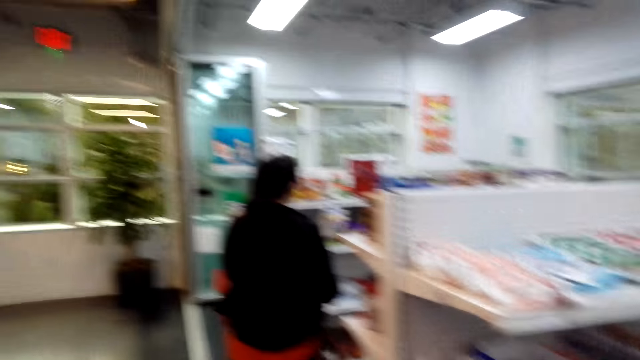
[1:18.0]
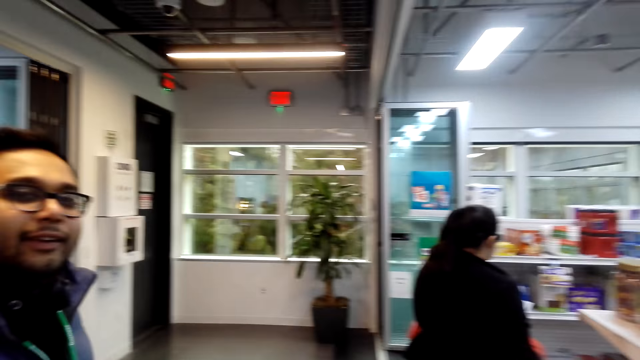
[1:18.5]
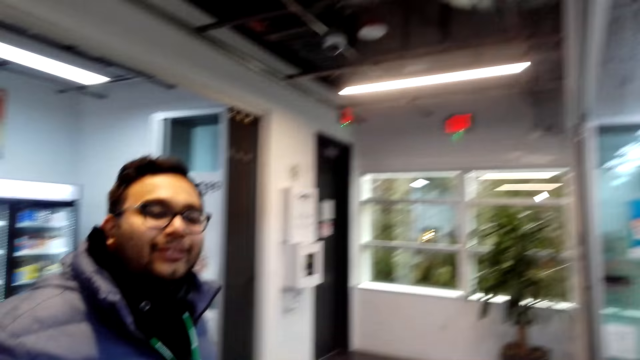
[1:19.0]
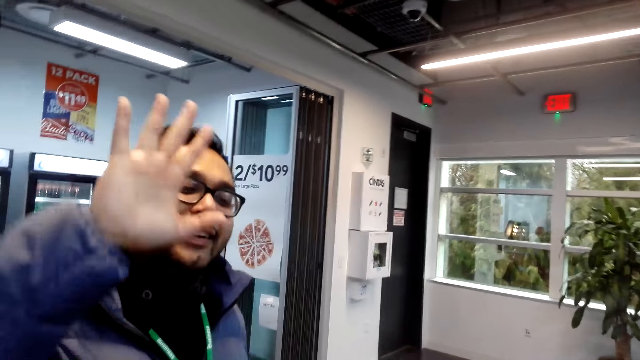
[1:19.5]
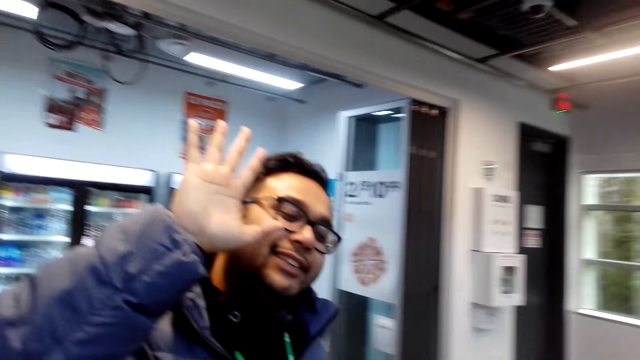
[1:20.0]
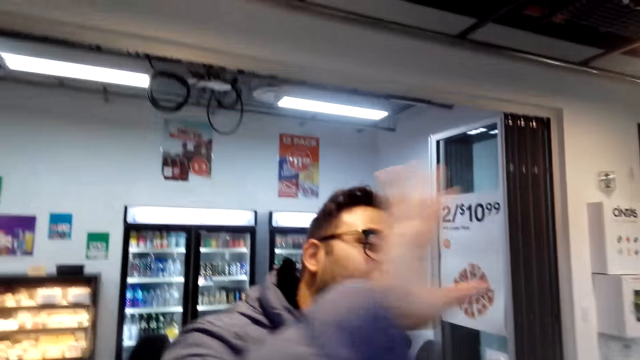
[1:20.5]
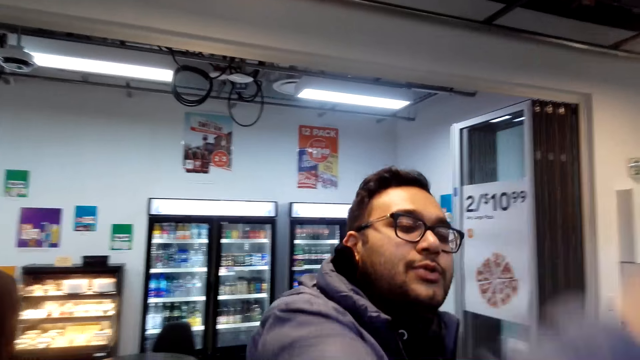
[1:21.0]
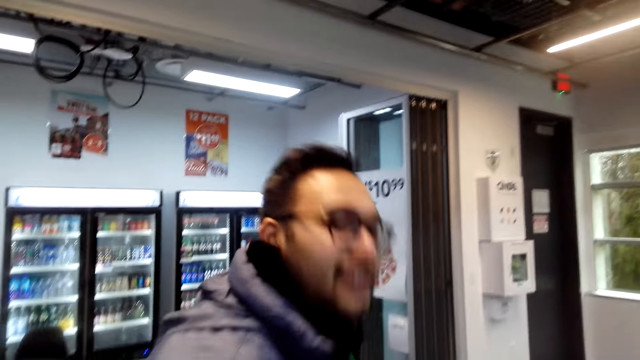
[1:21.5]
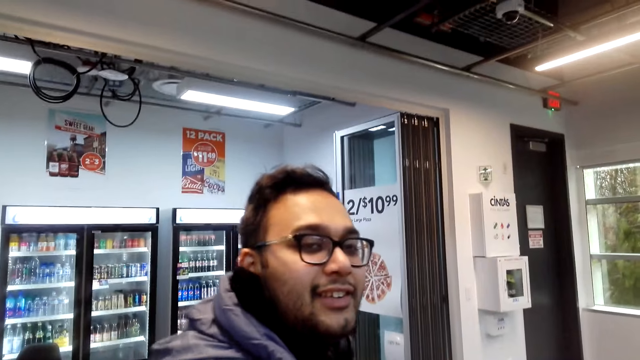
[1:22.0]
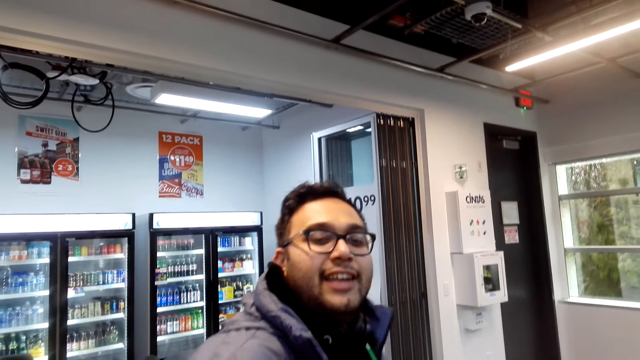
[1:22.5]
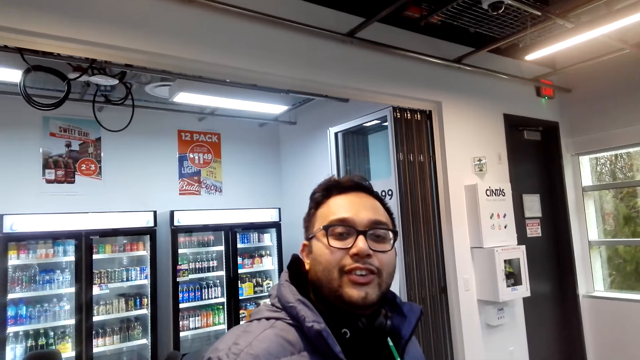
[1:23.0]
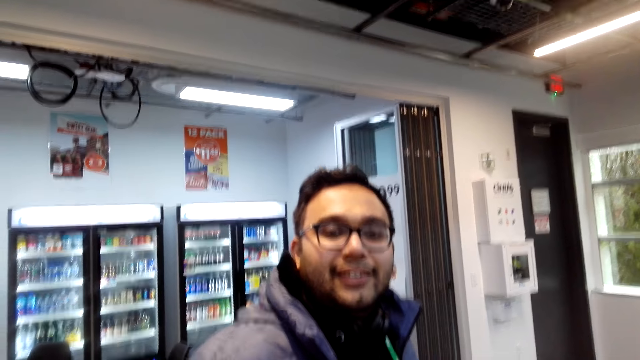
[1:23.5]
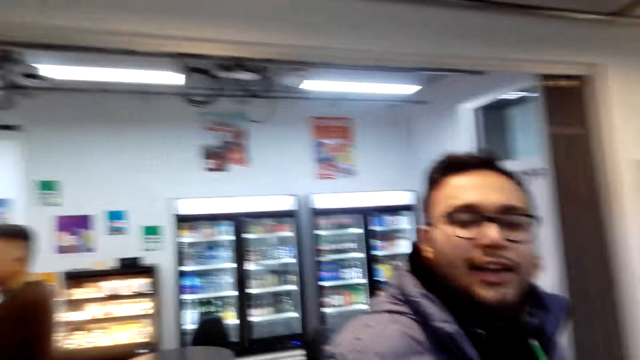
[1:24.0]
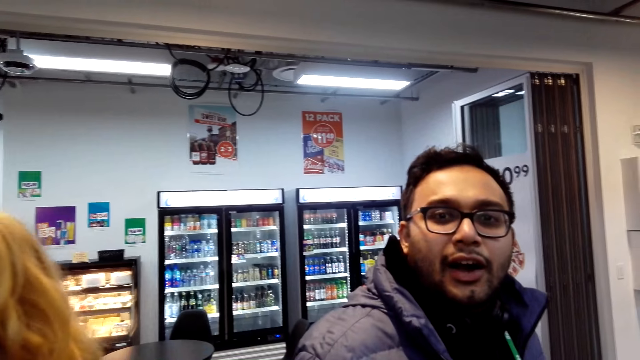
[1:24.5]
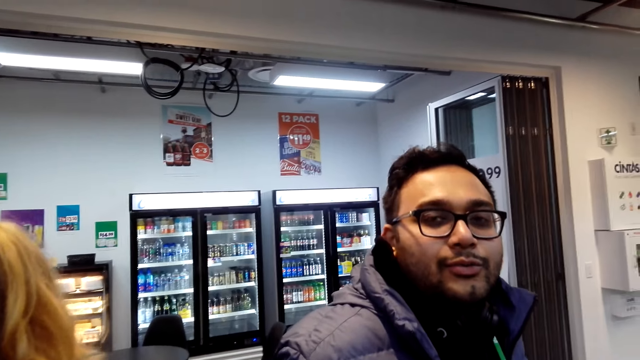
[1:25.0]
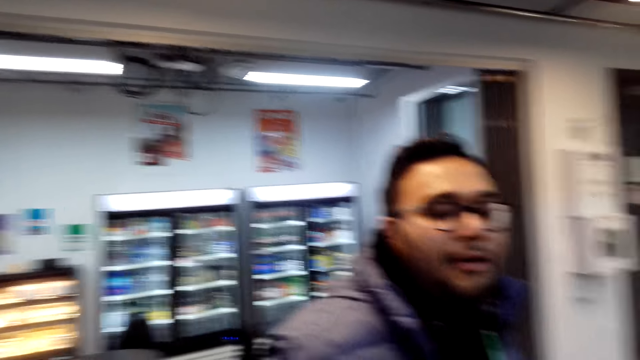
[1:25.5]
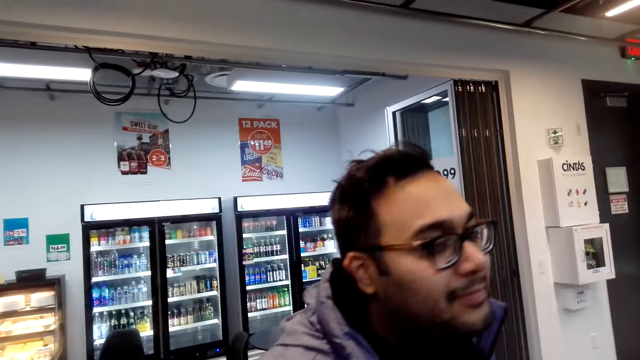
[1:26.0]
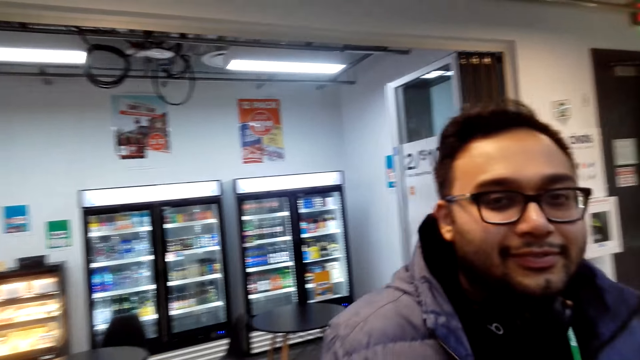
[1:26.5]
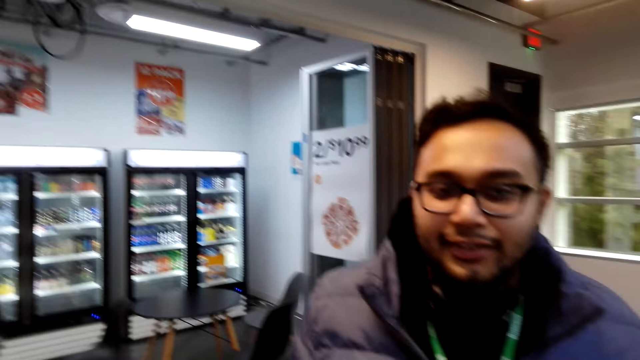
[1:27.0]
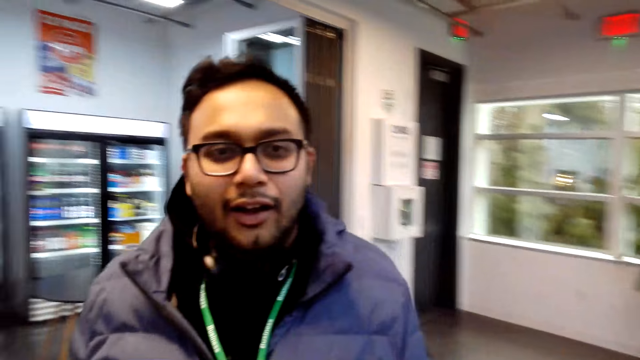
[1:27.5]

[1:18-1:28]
The camera wearer turns around. He walks inside a supermarket. He looks at a person. The person high fives with the camera wearer. The camera wearer high fives the person. He greets one of his colleagues. The person talks to the camera wearer.

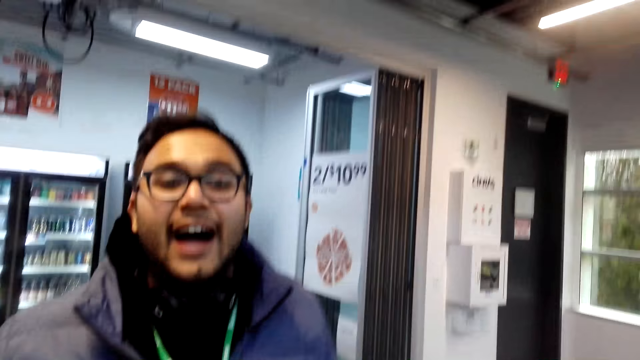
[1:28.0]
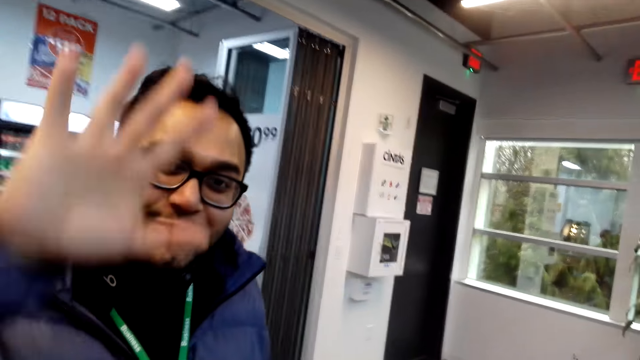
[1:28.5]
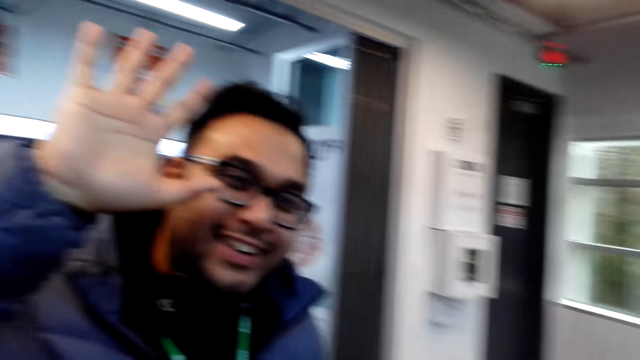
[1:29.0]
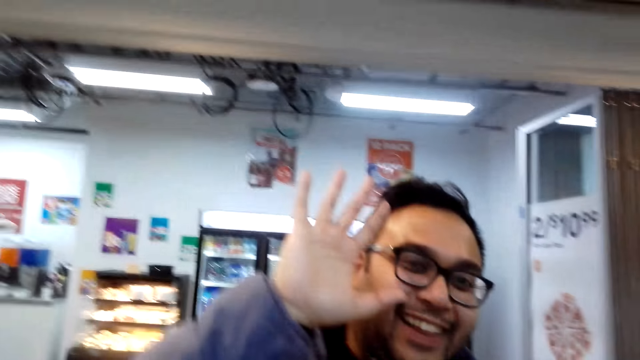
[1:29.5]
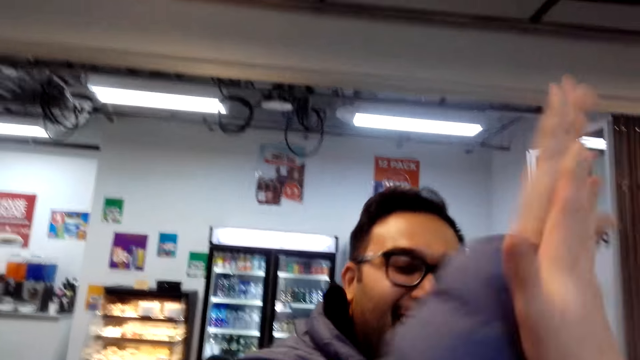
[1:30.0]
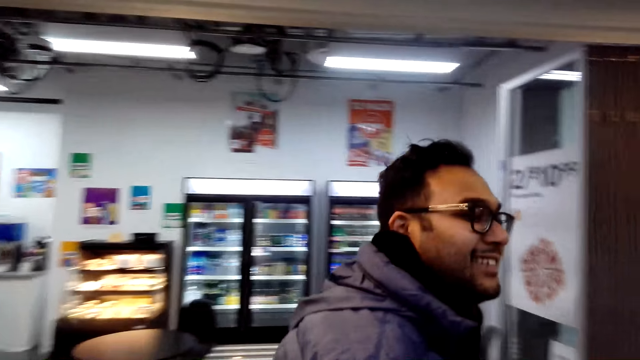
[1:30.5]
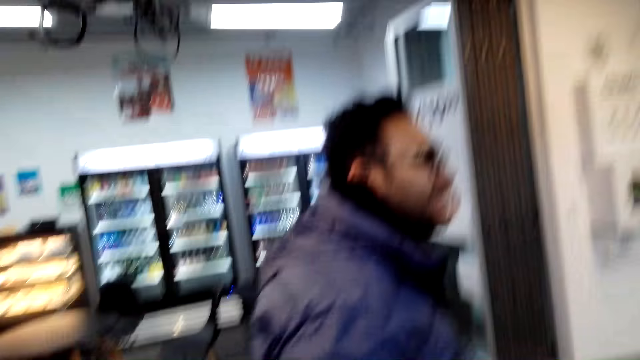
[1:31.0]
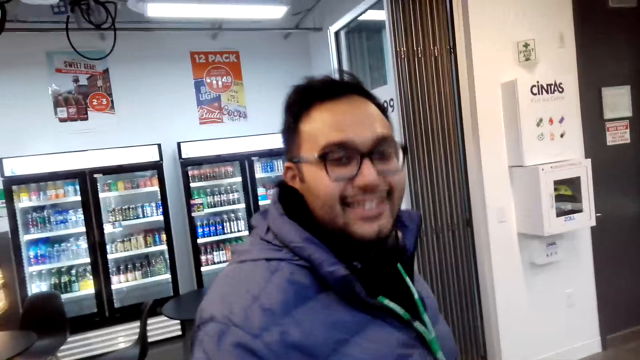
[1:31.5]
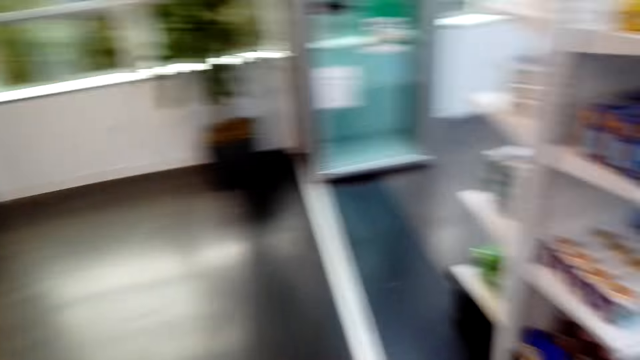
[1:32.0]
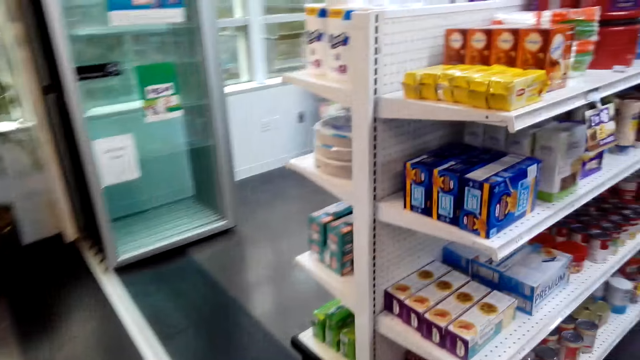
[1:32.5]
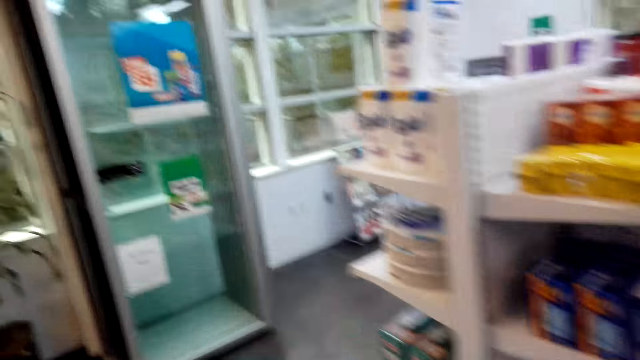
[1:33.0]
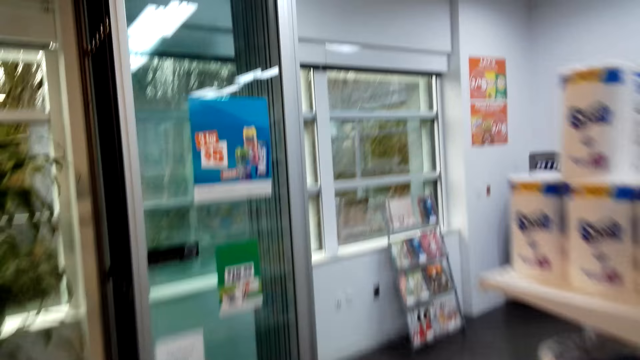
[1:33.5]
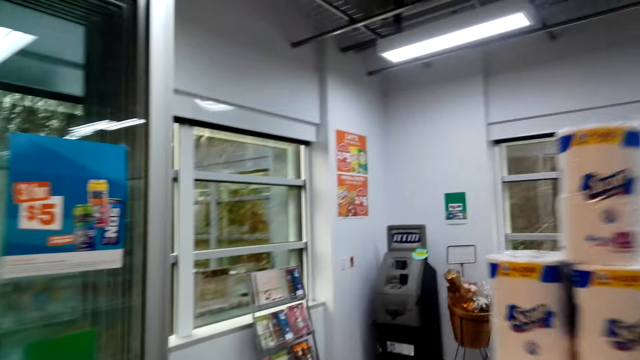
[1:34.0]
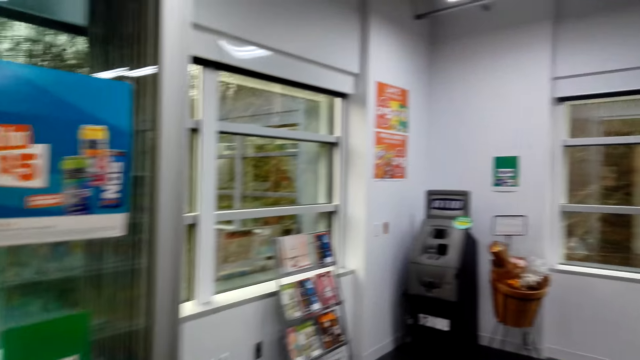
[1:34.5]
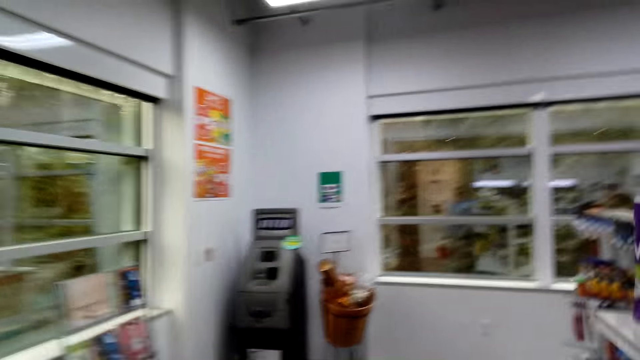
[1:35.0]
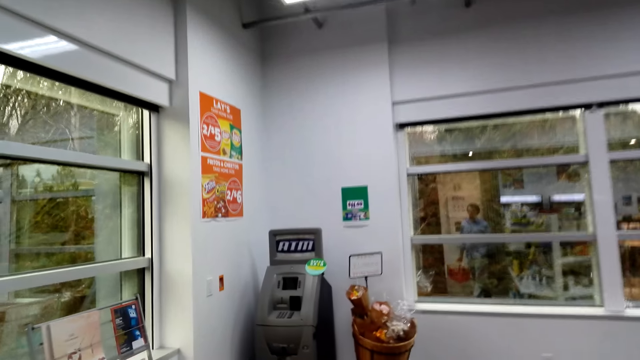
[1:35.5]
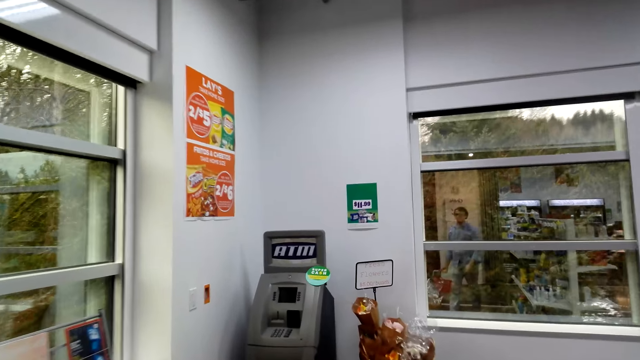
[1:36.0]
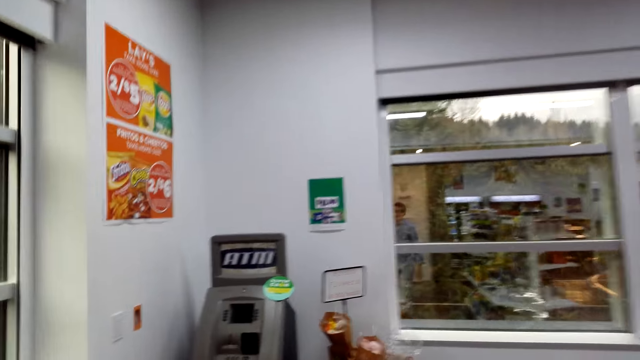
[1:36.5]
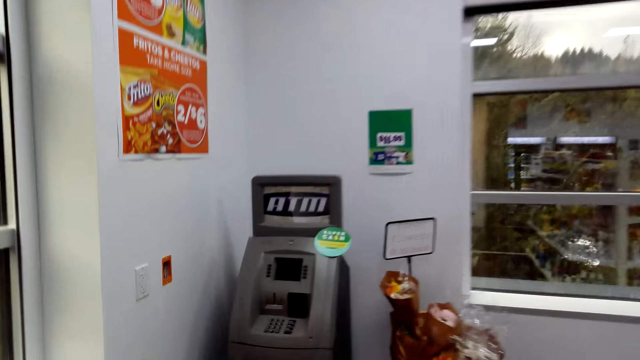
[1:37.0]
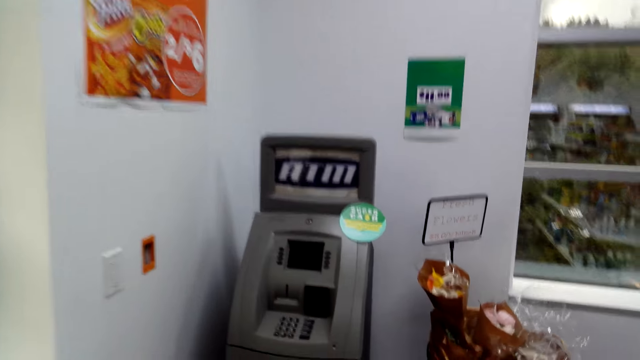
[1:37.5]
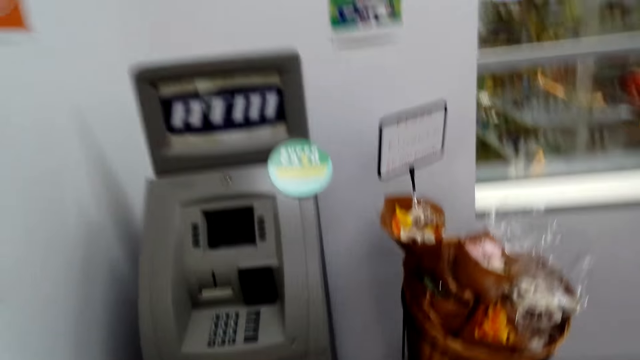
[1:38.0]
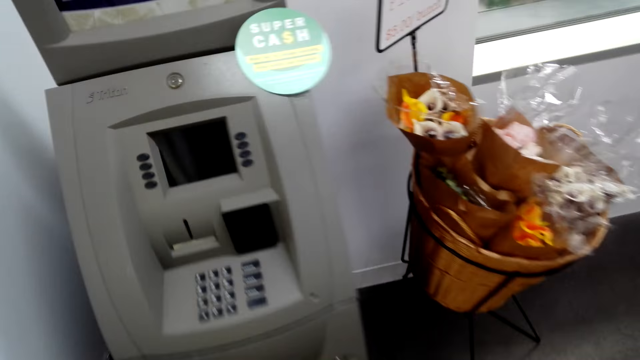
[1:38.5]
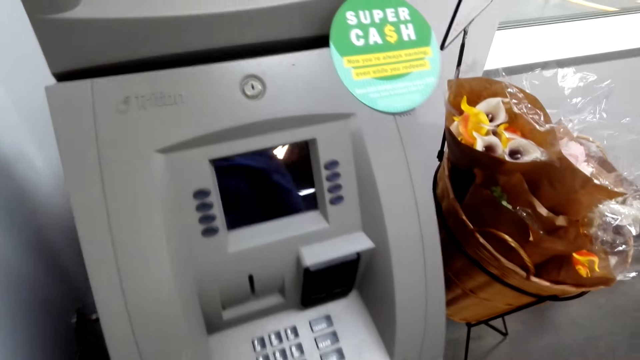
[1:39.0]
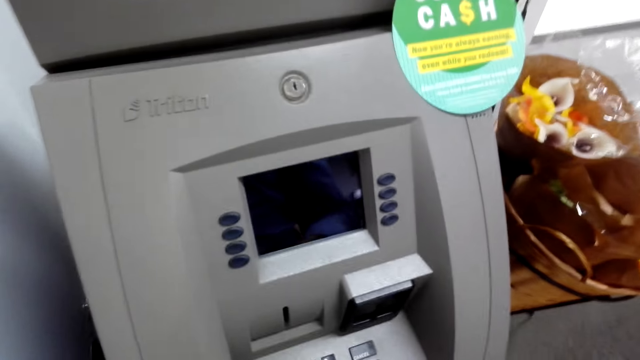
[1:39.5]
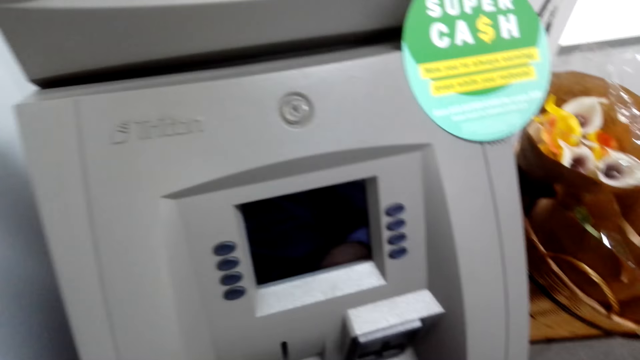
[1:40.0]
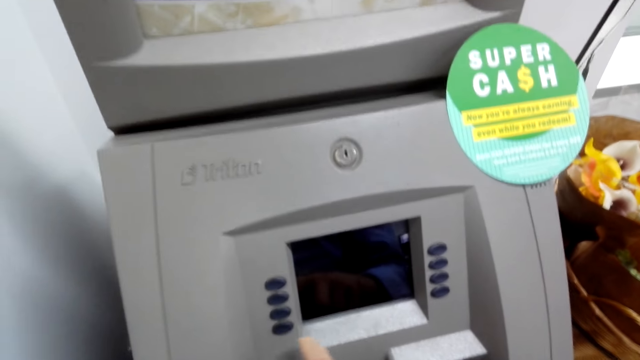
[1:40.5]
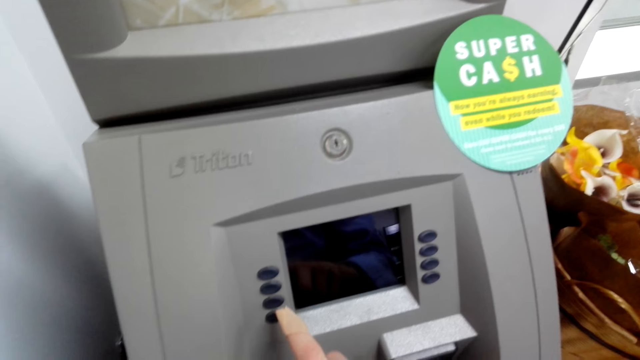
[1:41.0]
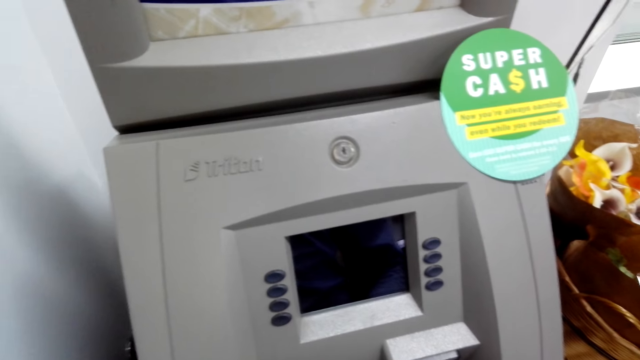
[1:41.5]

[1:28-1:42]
A person high fives with the camera wearer. The camera wearer greets one of his colleagues. They high five the person. They turn around, walk towards the ATM, go on the ATM machine and press the ATM.
